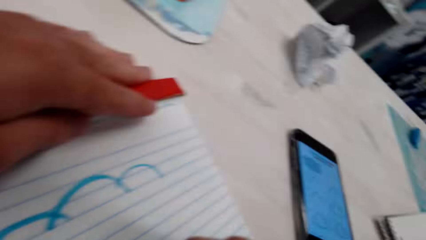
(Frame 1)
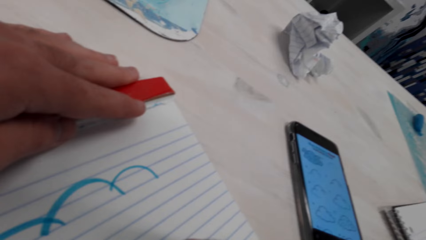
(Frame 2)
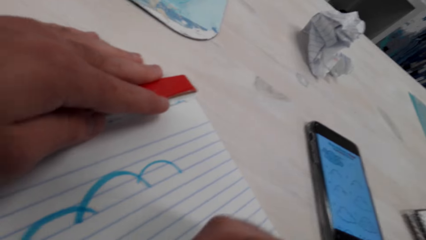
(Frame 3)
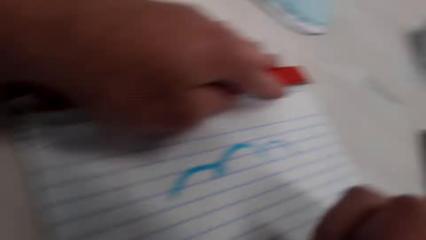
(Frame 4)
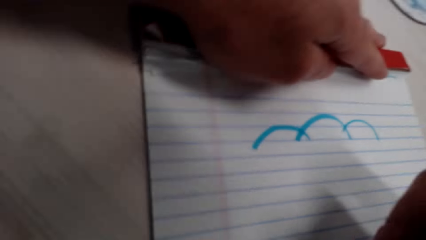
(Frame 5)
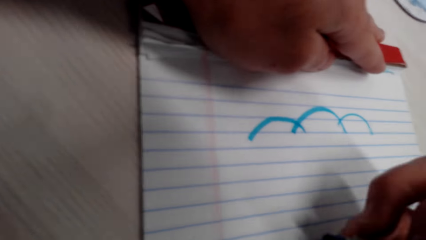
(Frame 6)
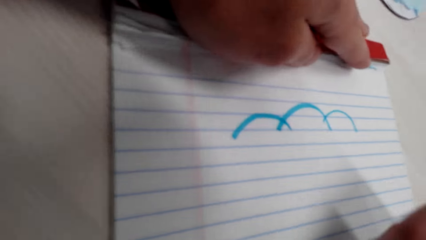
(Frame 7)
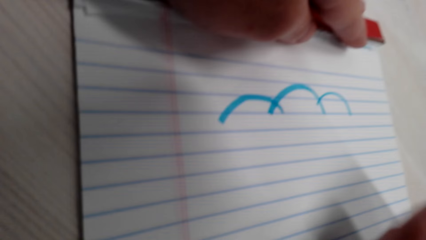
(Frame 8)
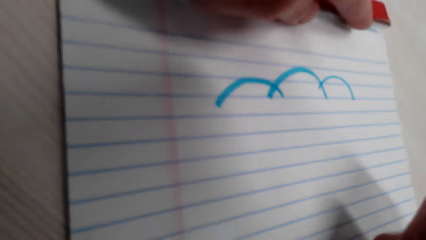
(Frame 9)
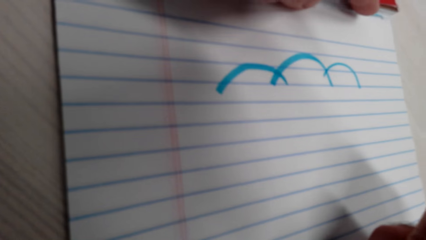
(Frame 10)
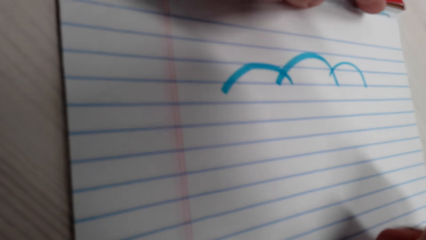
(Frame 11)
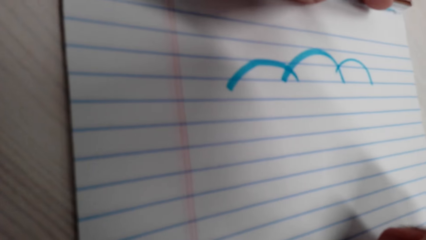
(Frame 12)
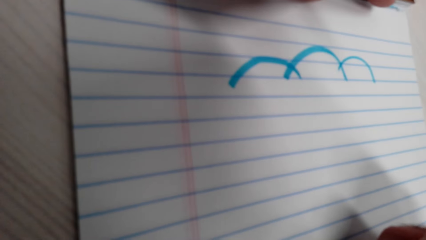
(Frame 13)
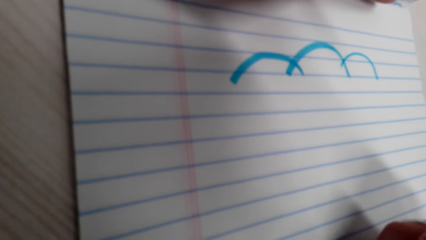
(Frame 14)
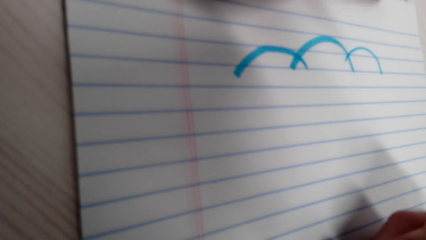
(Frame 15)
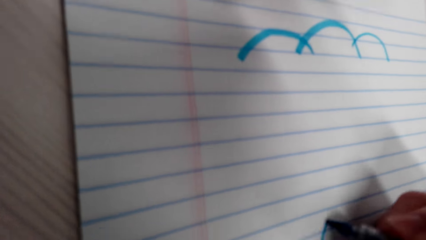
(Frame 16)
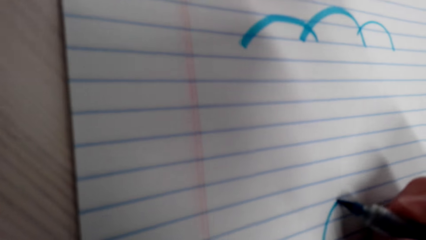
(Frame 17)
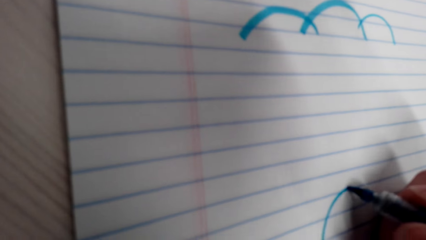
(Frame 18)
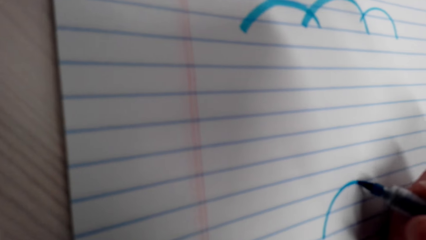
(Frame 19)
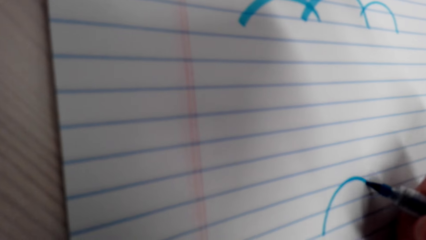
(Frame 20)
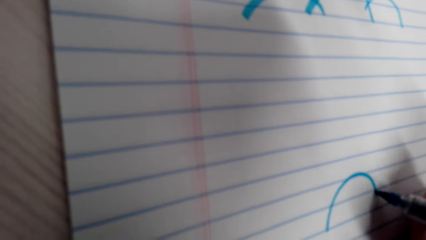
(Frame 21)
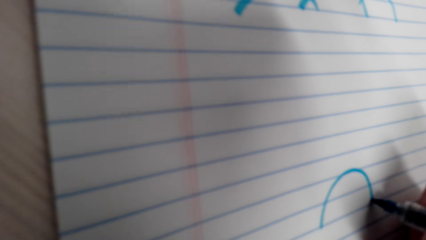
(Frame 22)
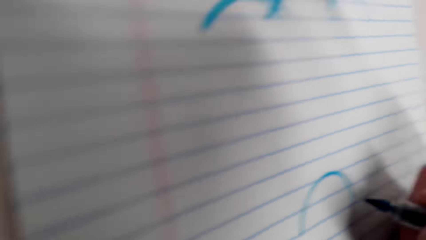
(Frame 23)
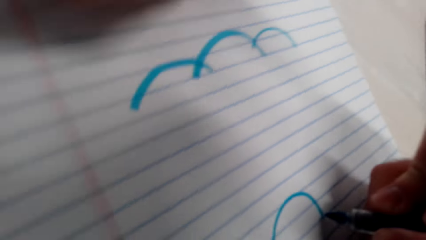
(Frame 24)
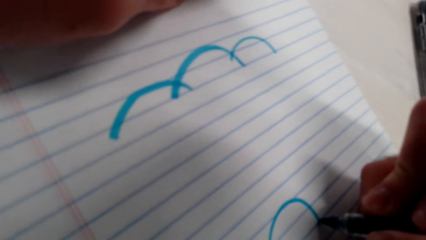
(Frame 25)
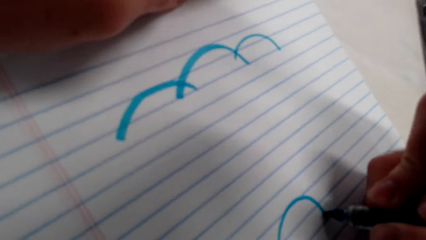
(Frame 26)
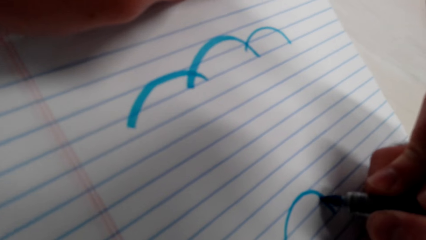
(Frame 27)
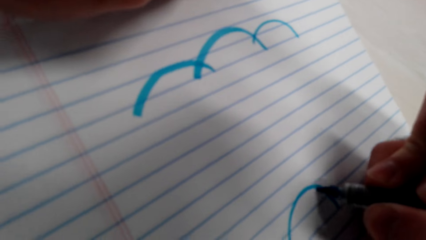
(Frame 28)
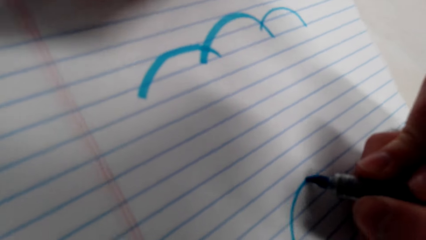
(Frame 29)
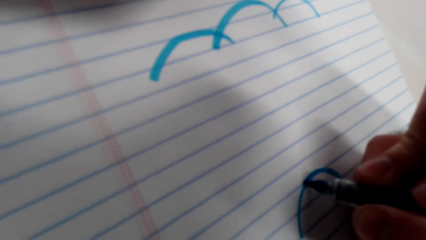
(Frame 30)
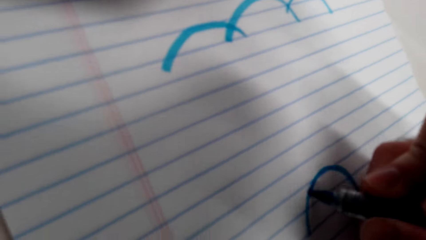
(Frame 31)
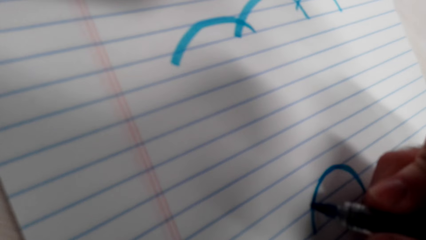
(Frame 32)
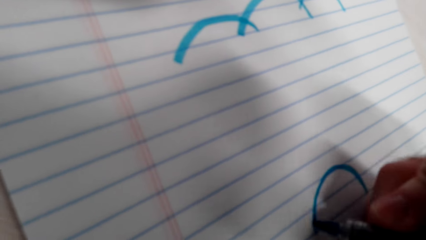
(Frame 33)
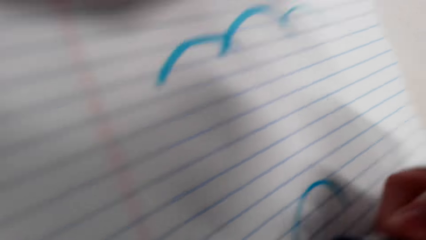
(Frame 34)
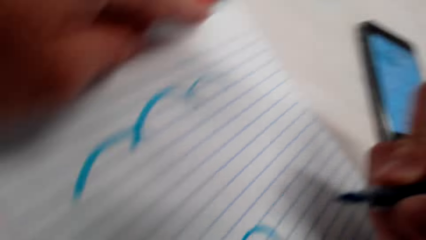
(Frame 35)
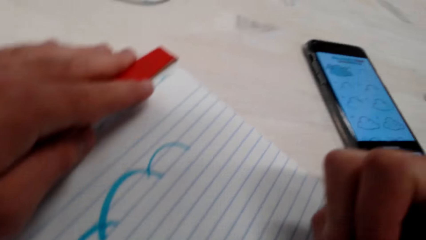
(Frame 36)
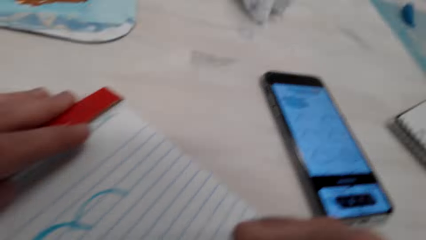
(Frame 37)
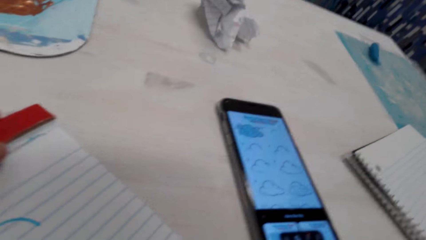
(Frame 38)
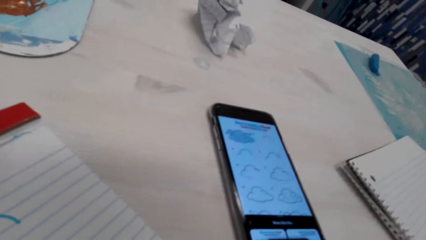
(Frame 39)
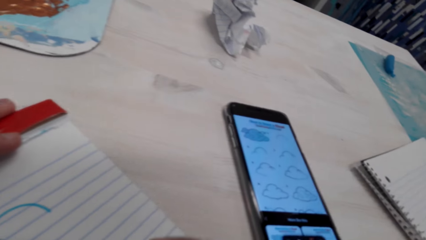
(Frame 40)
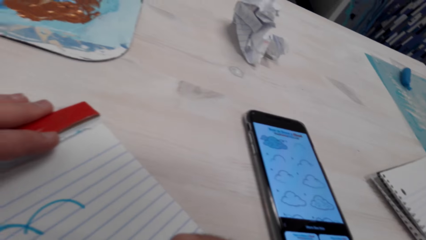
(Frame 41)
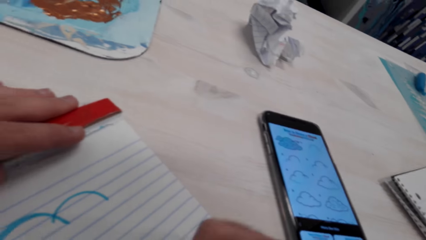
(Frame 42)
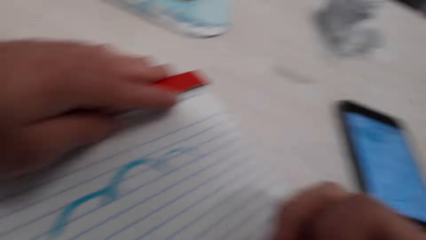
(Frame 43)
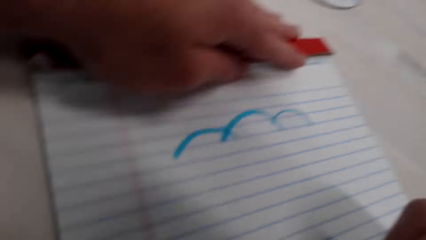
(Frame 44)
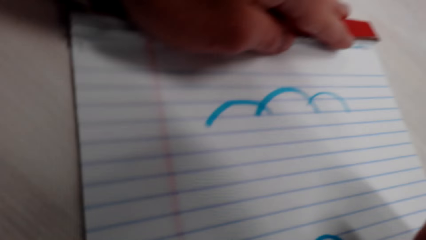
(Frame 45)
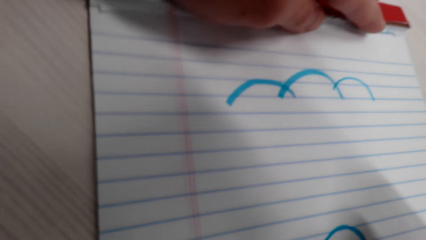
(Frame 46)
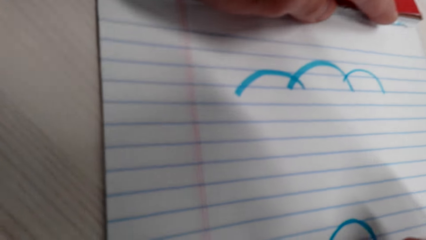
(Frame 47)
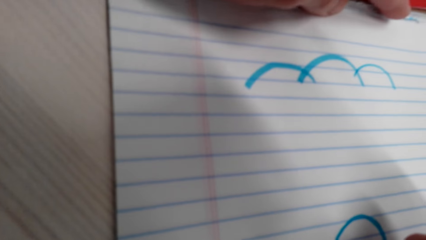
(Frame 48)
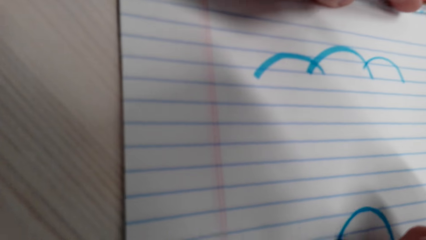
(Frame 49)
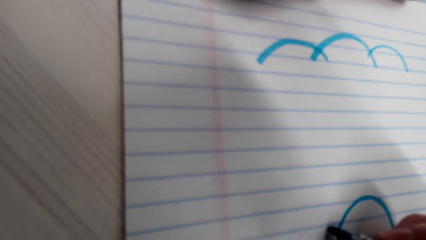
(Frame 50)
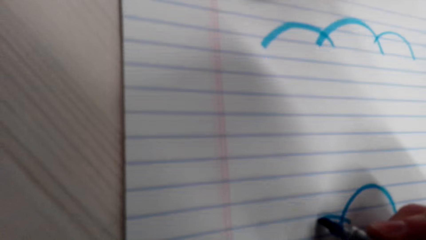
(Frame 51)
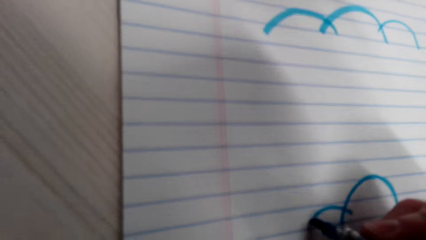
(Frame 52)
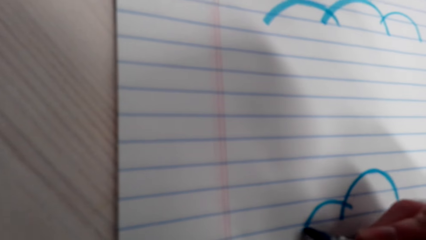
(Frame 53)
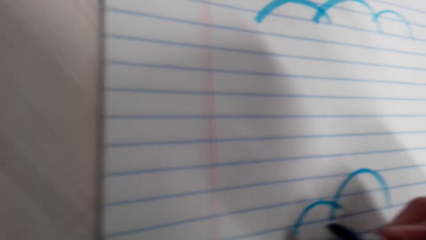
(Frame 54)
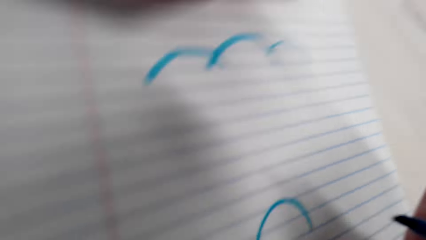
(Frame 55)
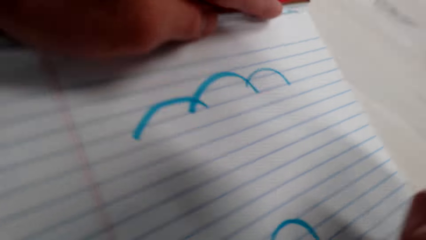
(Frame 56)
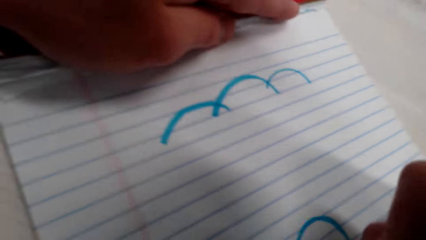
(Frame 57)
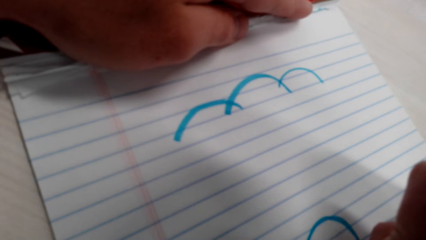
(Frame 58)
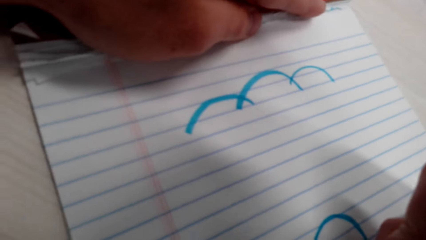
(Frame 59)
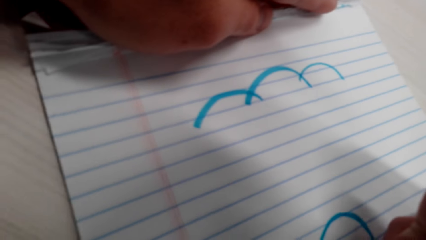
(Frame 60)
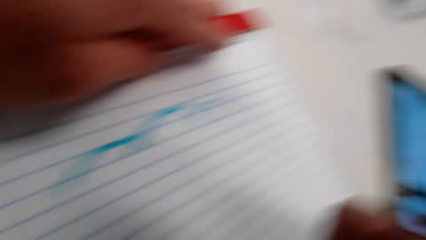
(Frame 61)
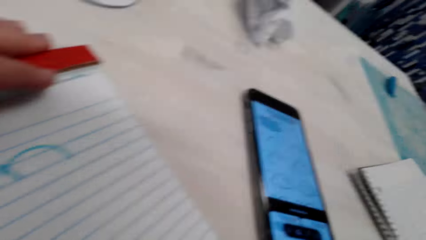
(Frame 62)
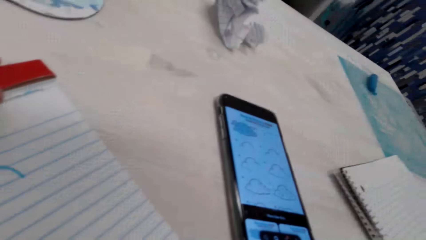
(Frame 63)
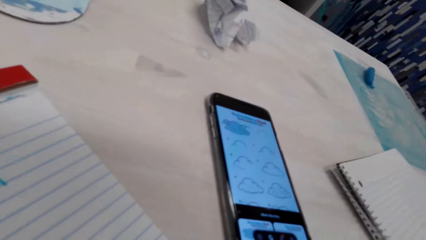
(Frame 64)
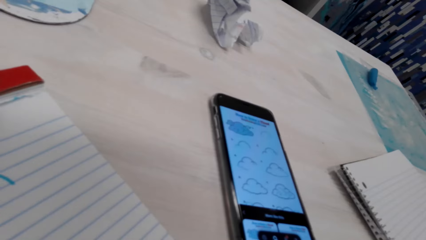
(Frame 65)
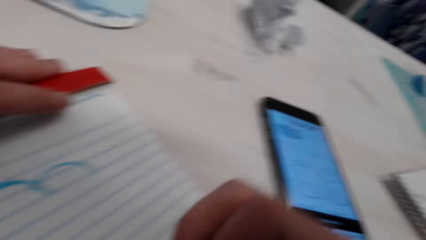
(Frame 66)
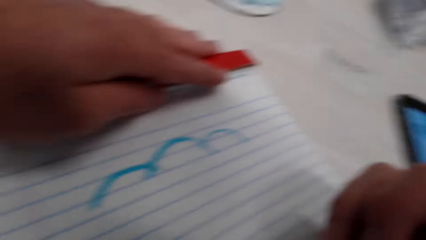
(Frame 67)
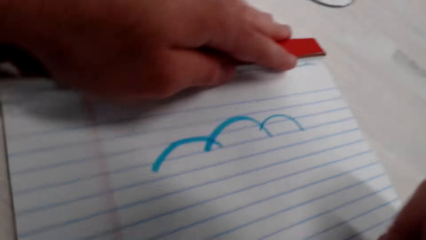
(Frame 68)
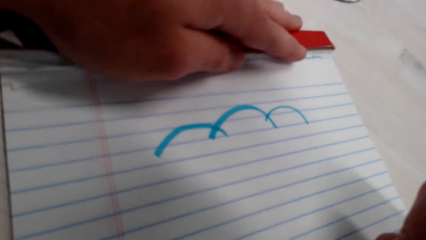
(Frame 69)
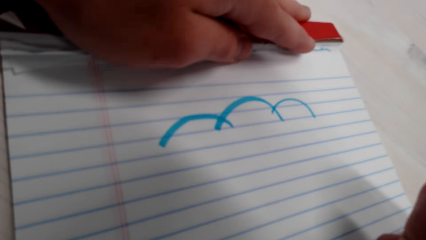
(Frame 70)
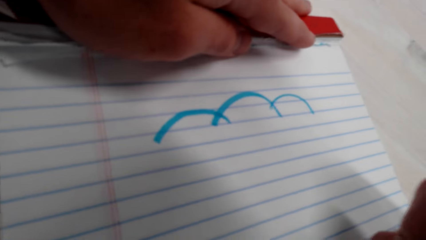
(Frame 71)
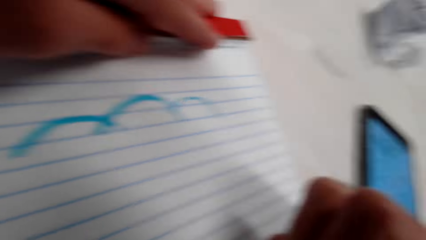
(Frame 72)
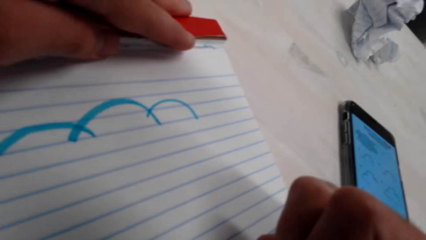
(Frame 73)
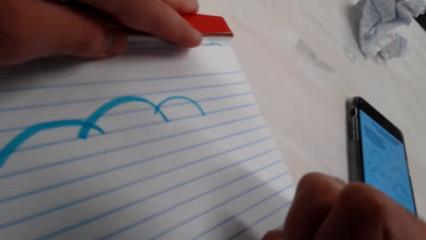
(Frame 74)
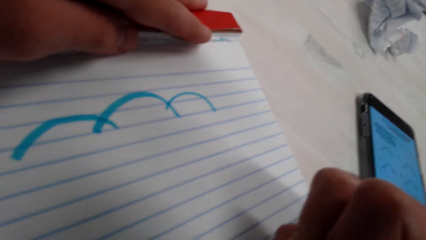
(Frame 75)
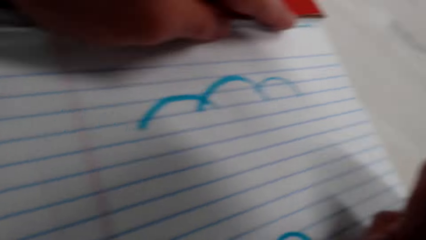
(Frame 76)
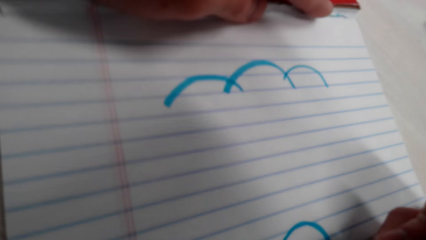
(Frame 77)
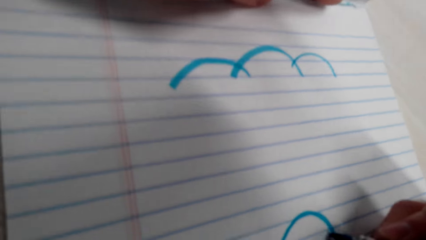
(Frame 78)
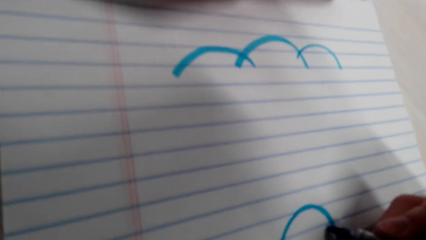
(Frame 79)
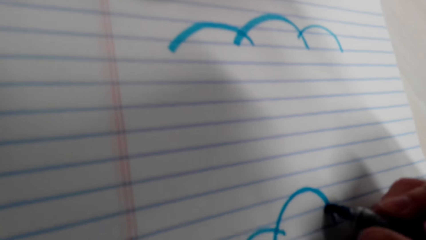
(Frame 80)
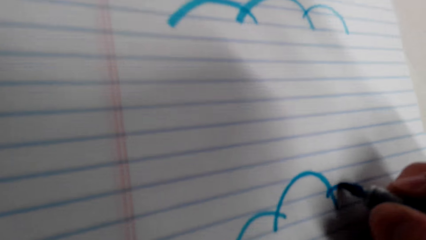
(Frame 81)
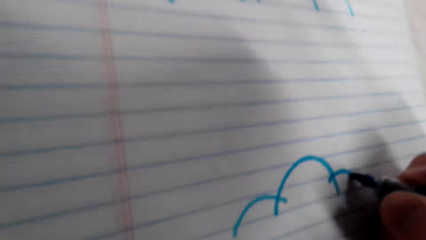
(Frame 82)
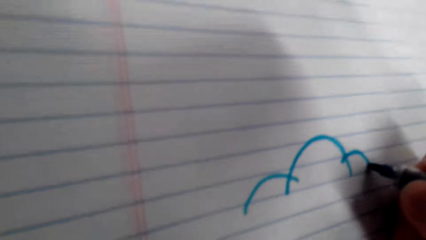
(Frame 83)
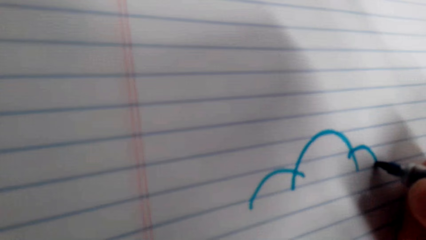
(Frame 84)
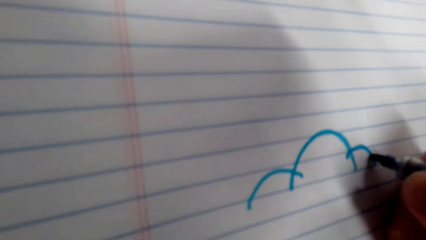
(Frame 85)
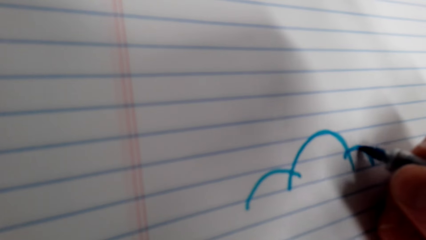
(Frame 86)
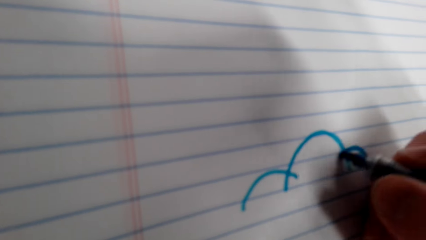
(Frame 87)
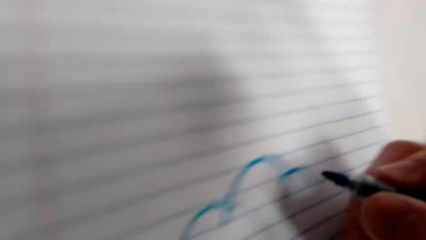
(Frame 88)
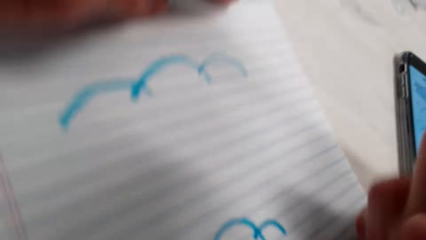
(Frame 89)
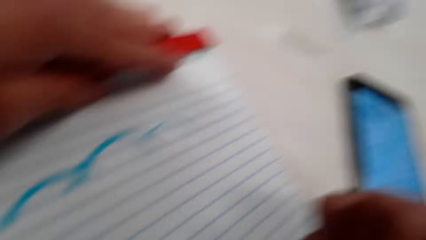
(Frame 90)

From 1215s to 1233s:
The camera wearer draws on the book with a marker pen. They look at the picture on the phone. They draw on the book. They look at the picture on the phone. They draw on the book with the marker pen.
